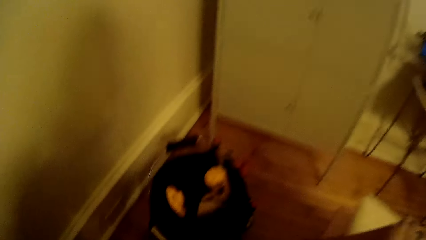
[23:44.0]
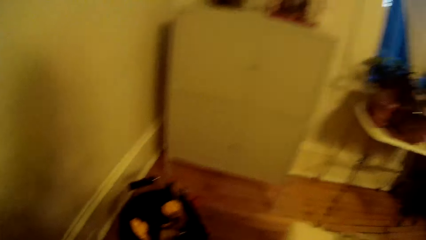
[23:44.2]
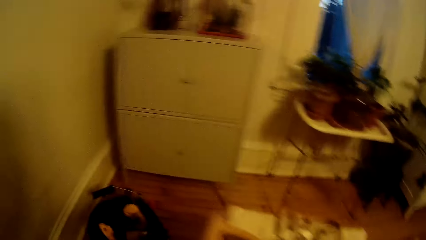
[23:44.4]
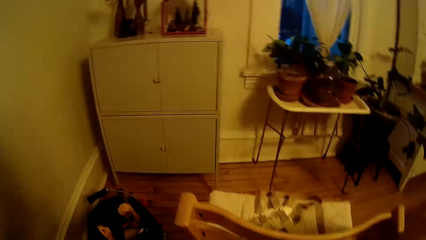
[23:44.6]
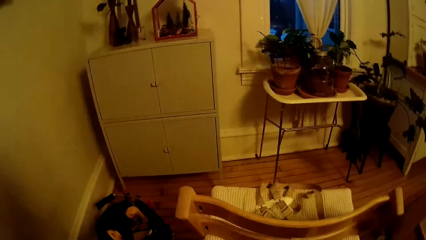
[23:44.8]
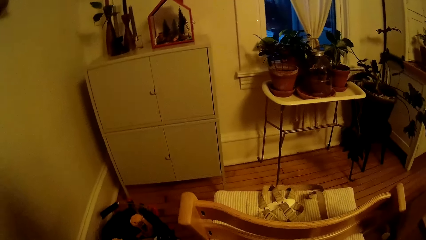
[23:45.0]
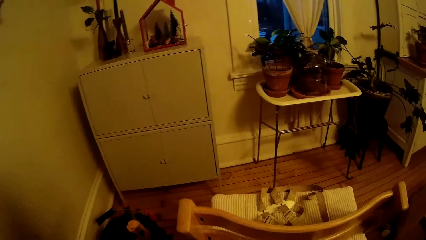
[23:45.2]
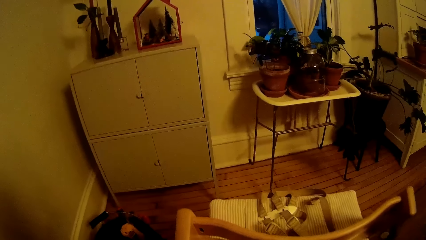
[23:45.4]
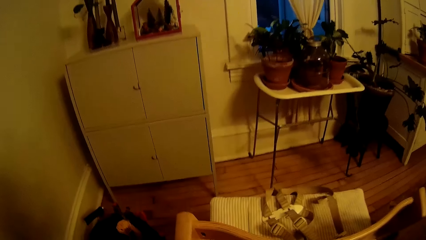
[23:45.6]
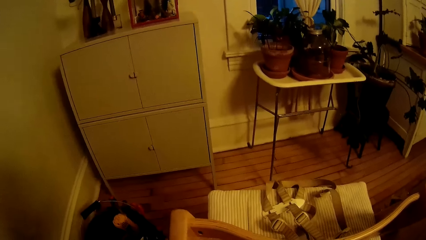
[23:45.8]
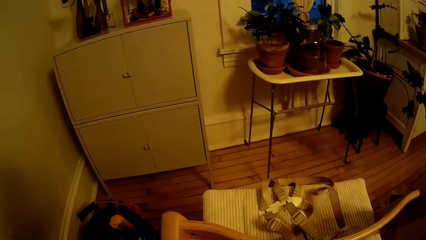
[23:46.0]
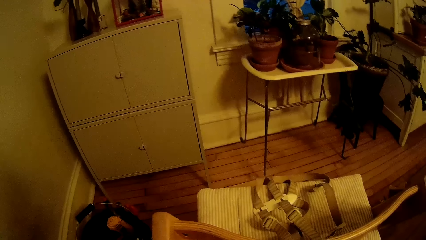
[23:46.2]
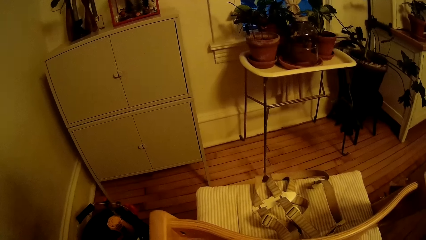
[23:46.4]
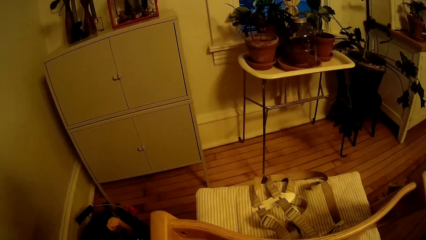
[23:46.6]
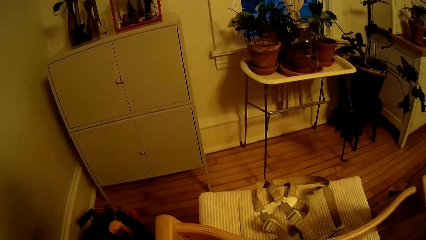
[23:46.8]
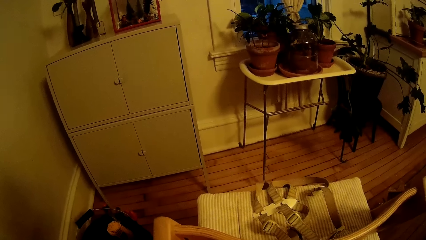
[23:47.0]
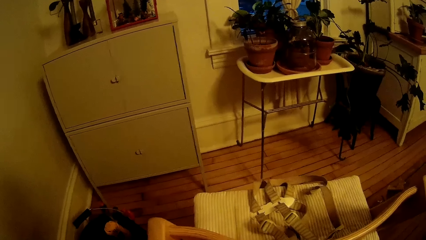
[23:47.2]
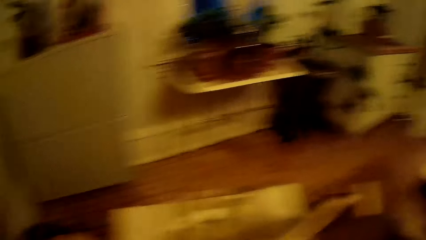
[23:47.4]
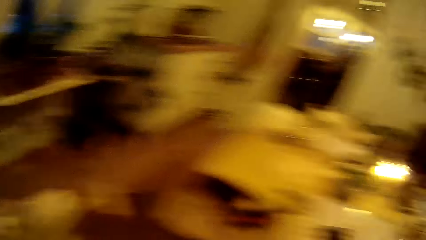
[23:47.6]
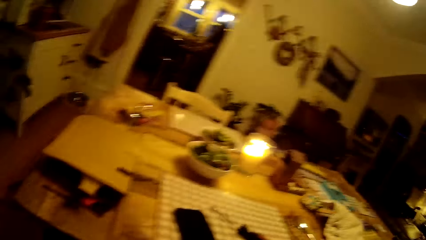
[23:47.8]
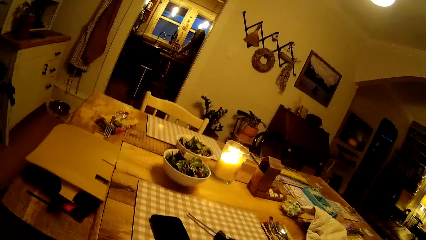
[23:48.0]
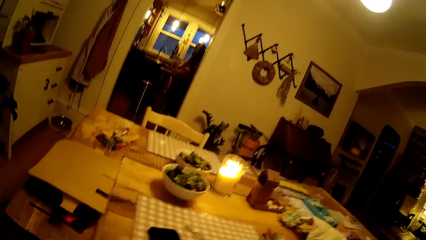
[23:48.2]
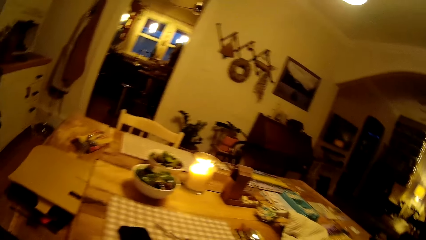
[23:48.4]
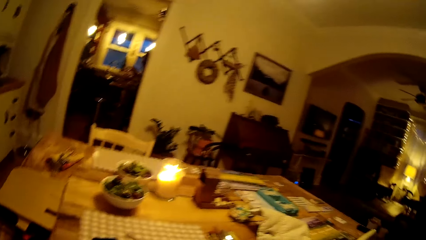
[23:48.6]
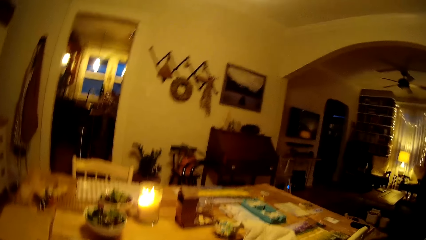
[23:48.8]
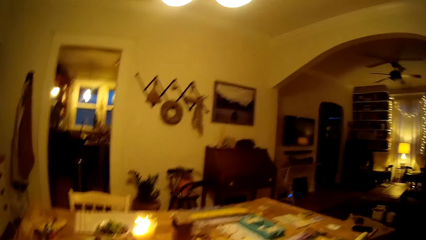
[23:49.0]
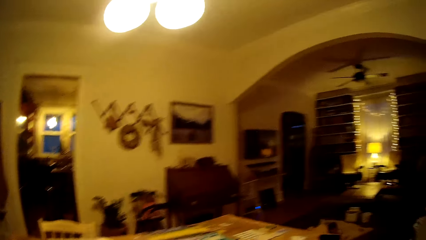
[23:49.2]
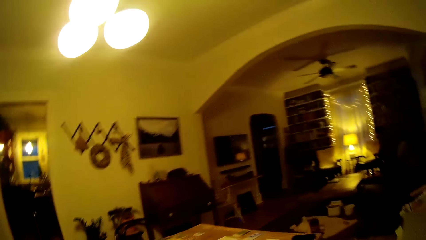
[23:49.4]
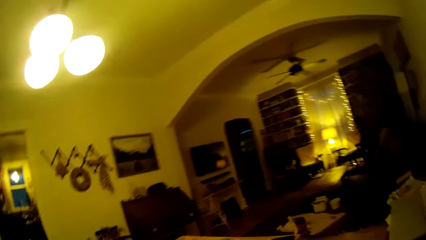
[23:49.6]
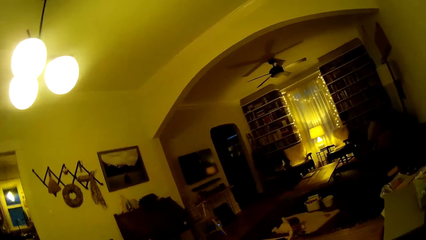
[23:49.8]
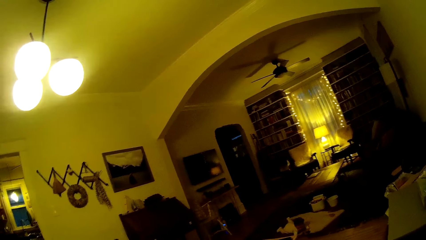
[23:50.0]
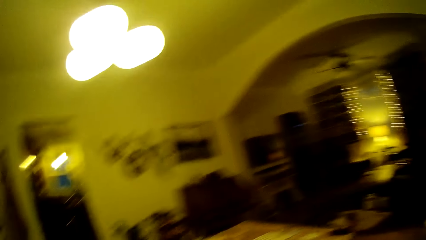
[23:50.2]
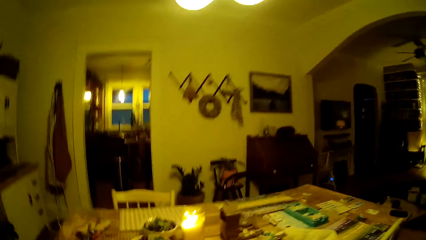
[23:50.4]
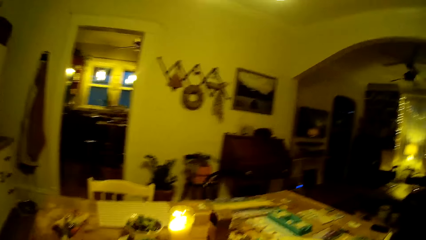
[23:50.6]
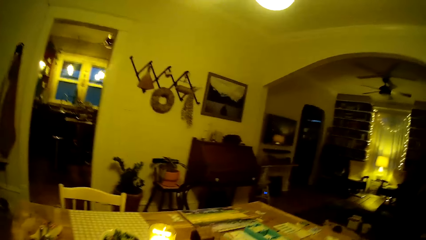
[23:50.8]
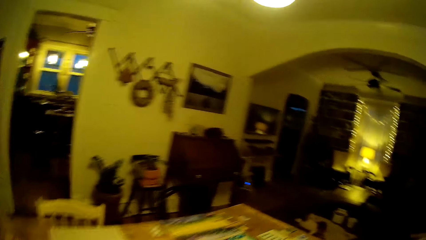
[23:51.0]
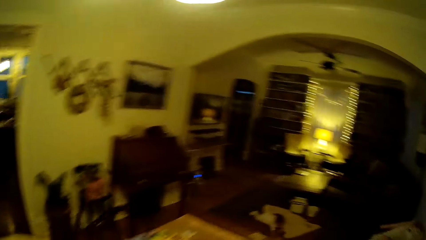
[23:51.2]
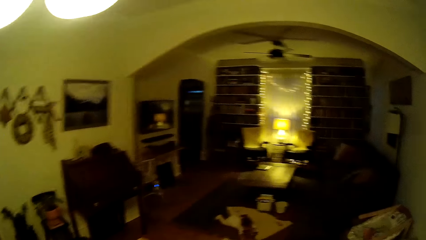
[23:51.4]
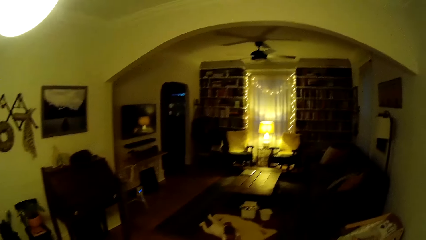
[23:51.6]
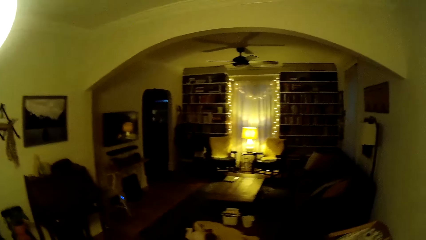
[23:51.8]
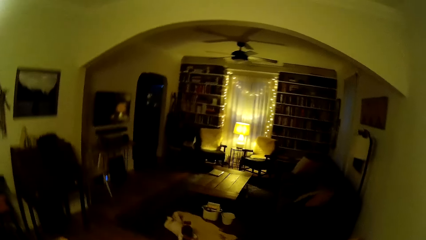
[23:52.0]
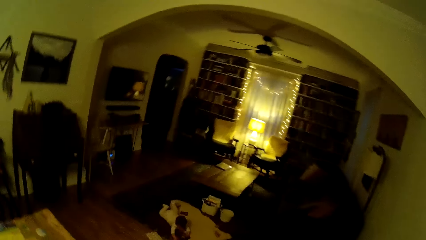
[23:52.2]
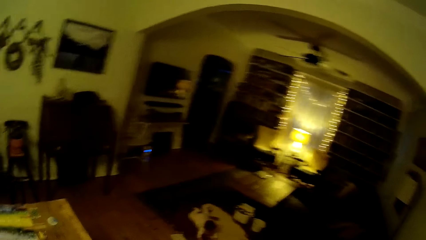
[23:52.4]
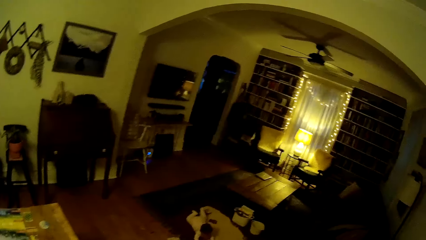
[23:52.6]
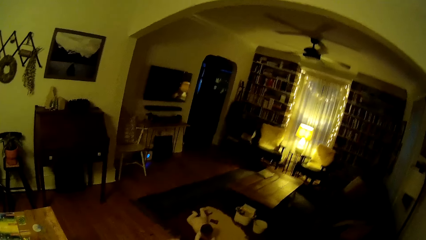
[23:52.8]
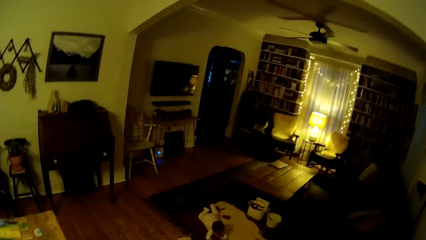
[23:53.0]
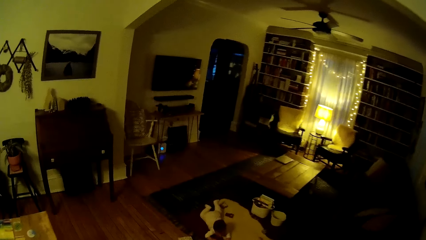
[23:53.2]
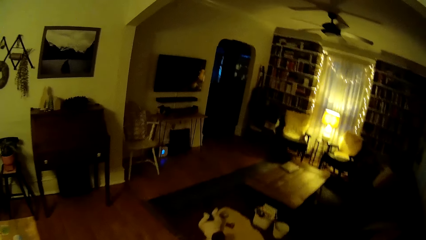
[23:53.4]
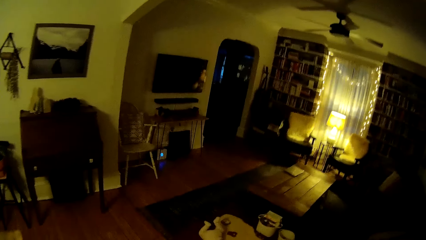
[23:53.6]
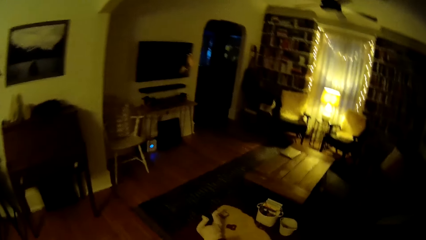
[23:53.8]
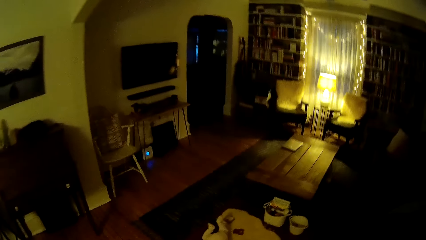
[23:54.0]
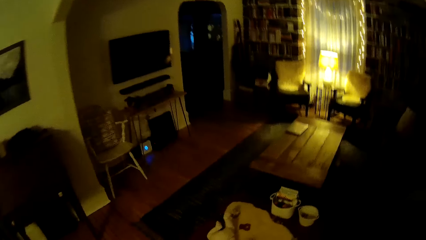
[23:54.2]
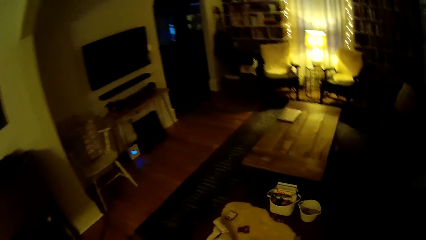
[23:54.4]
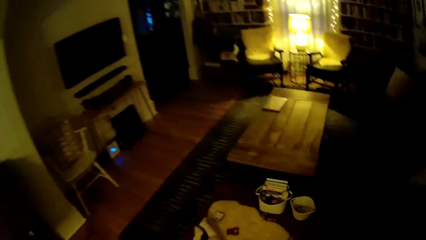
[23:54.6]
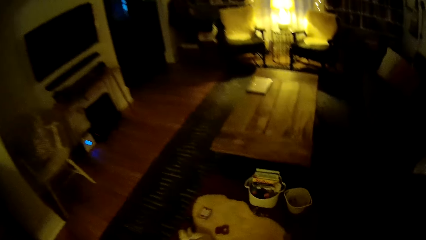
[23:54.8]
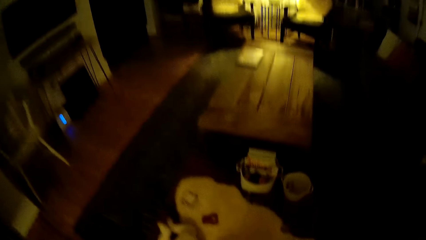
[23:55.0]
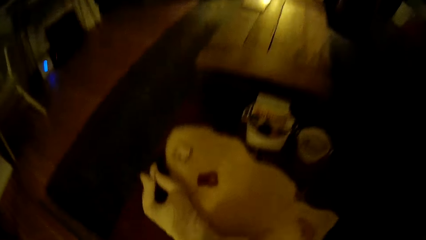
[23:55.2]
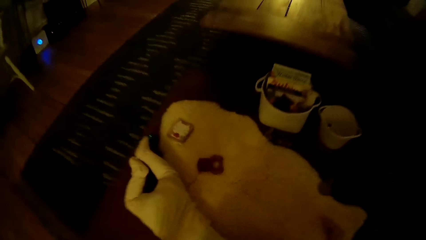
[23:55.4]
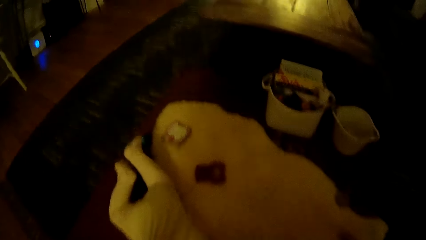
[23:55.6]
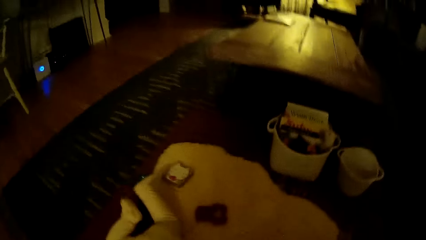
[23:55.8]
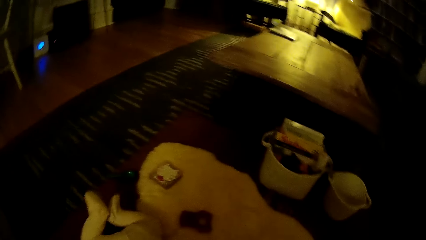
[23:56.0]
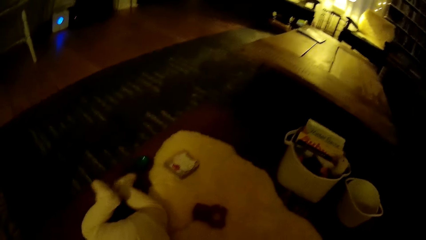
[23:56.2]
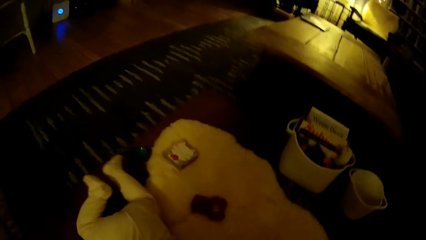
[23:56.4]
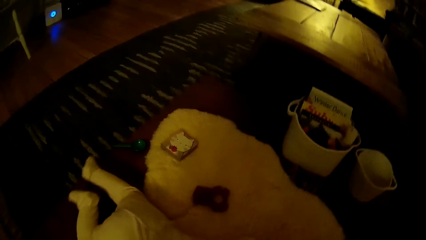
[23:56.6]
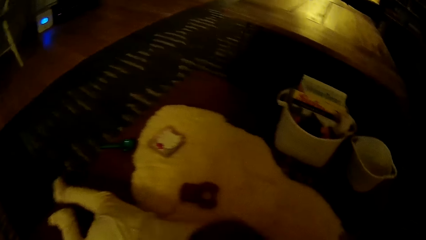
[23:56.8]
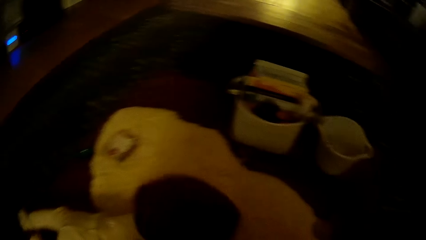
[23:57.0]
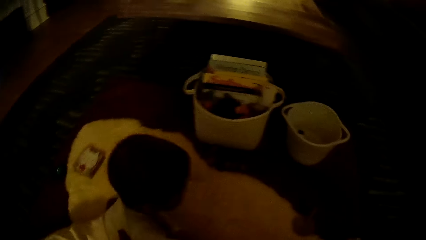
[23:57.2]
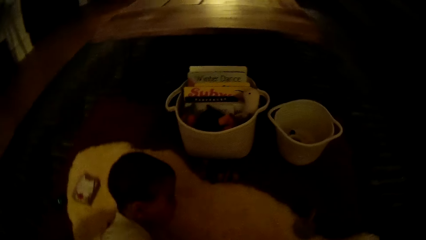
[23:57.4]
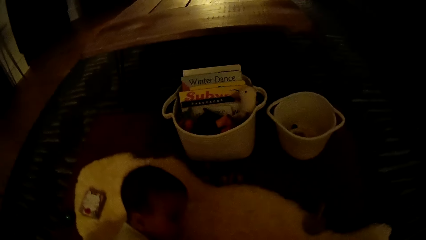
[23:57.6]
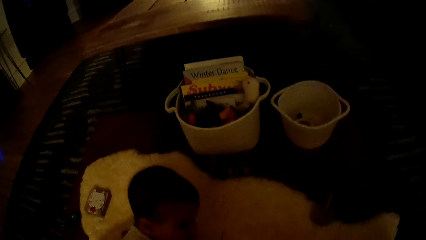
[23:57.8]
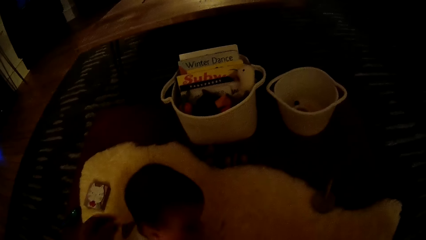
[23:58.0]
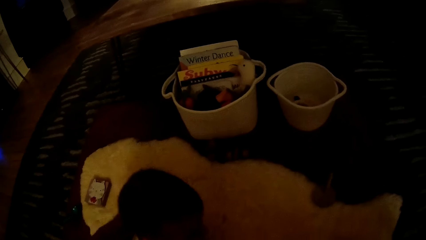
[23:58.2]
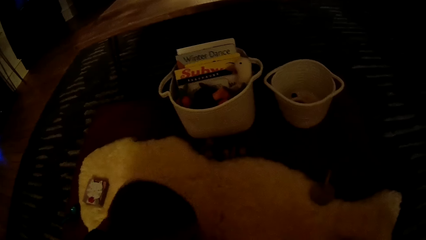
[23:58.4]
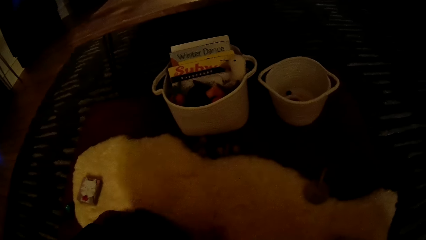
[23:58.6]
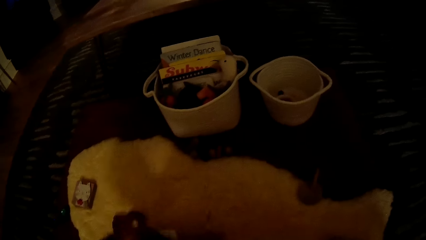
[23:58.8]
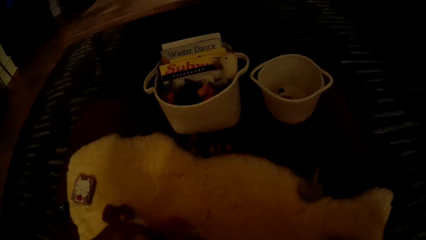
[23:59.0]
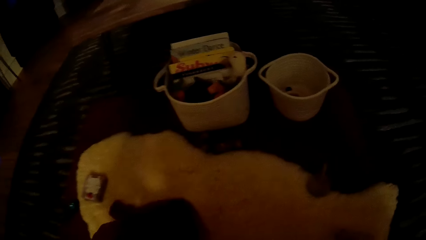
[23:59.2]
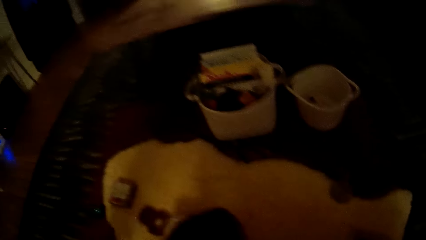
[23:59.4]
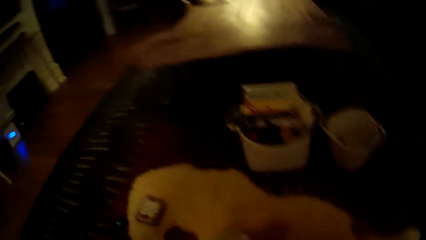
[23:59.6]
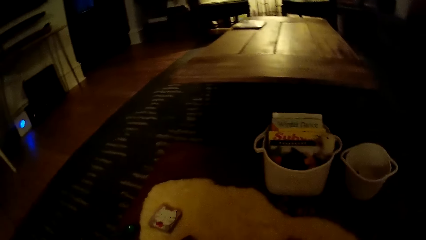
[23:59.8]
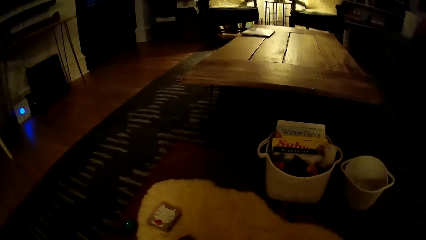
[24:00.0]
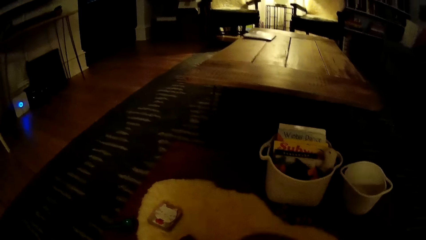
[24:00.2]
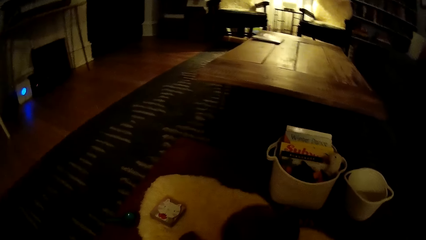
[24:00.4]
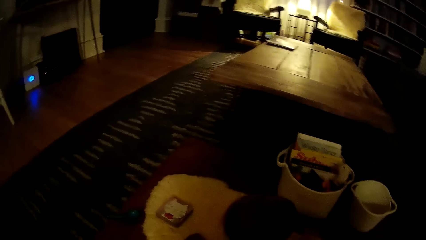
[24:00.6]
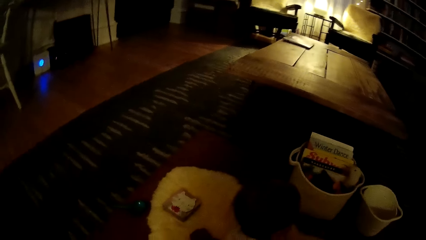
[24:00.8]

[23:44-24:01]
The camera wearer walks in the room. He picks the baby from the floor. He plays with the baby with his left hand.
